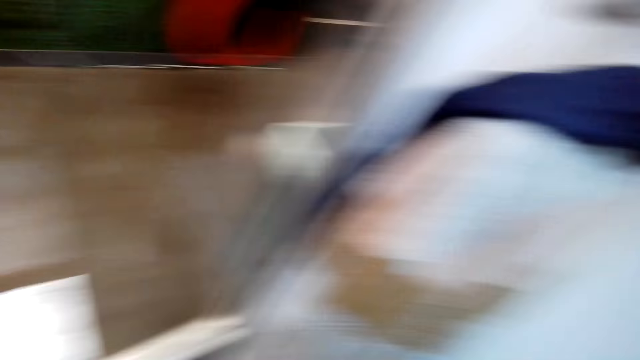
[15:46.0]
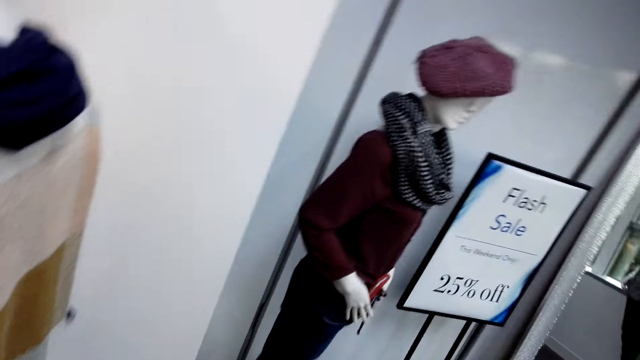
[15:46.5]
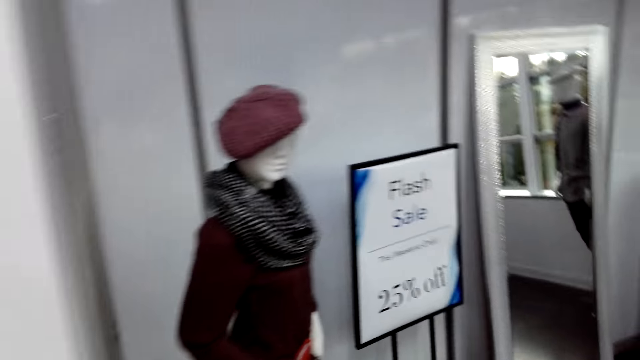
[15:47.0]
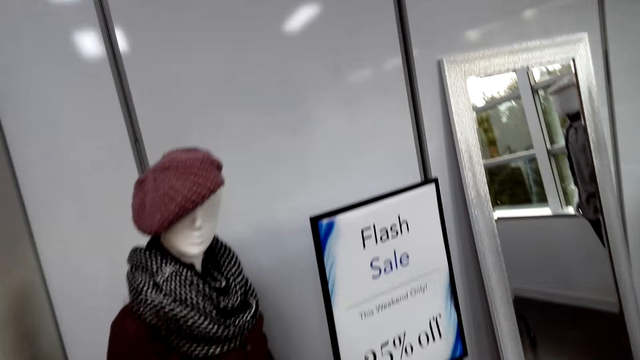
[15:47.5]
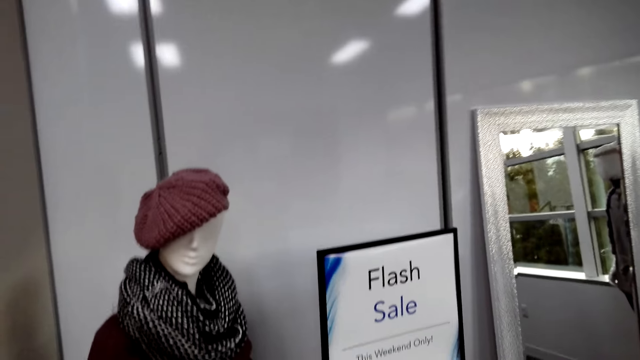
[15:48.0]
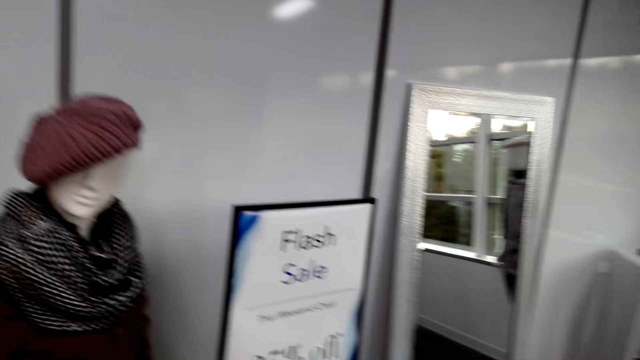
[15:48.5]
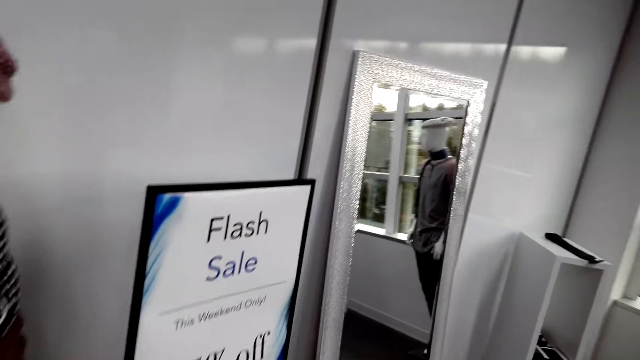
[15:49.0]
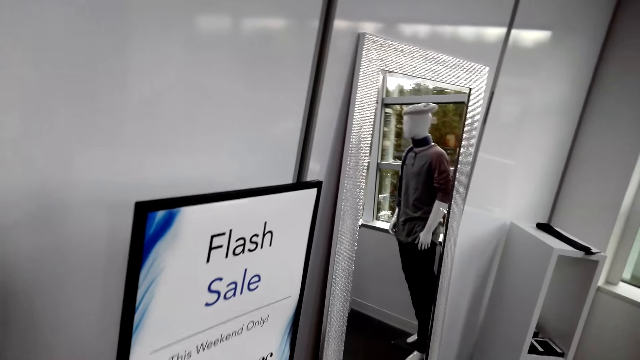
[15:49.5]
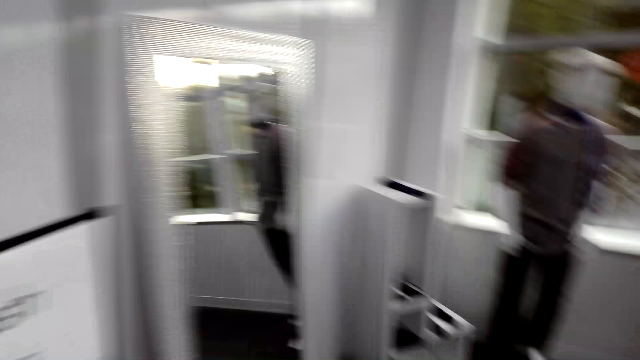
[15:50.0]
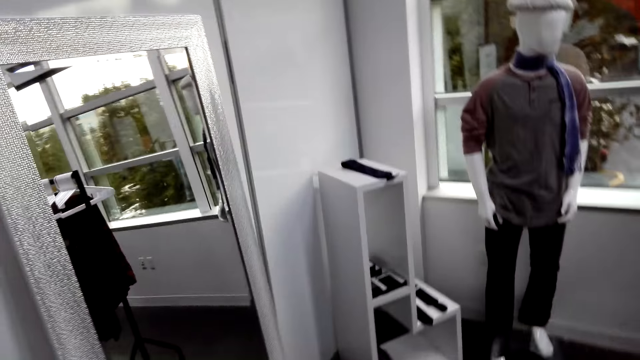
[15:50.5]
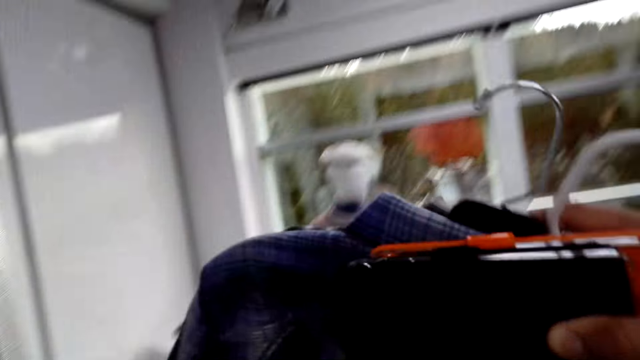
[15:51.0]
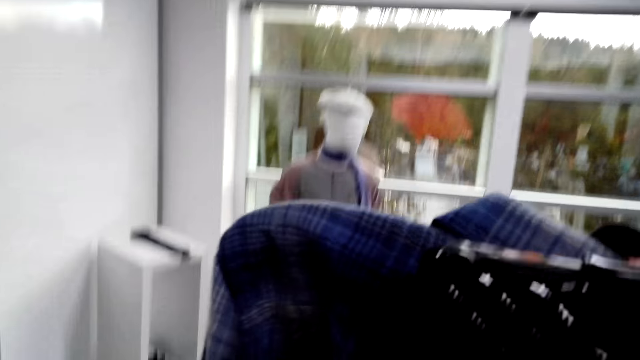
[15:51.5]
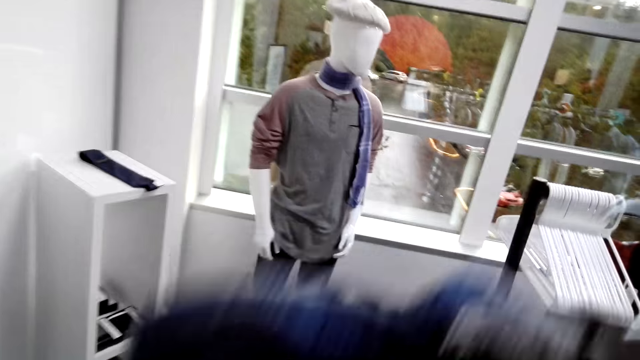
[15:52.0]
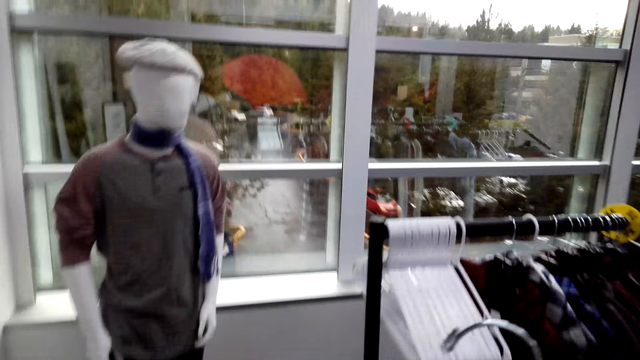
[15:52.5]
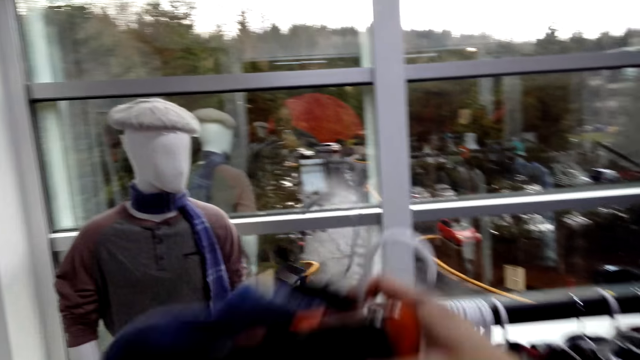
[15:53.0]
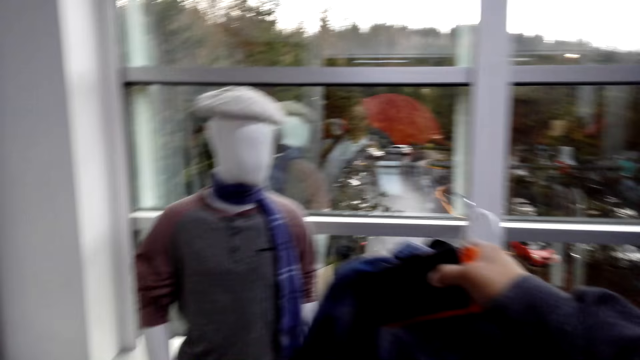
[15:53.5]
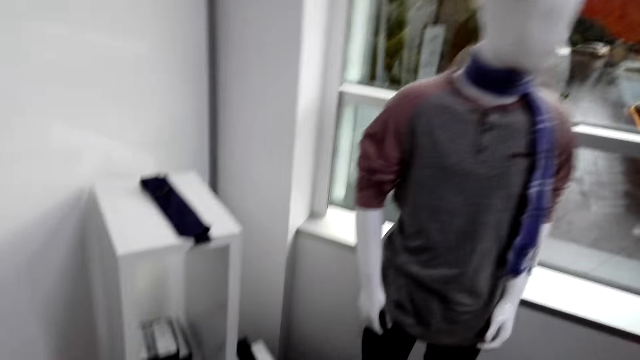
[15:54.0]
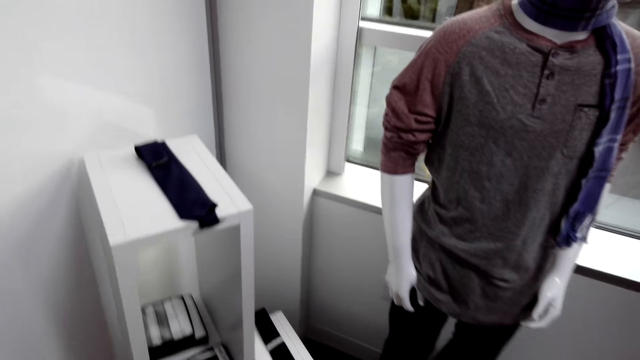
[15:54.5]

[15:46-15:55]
The camera wearer walks, looks around. They gaze at a sign. They lift shirts and purses. They hold the wallet, hold the clothes. They lean on the hanger stand with the shirts and purses.

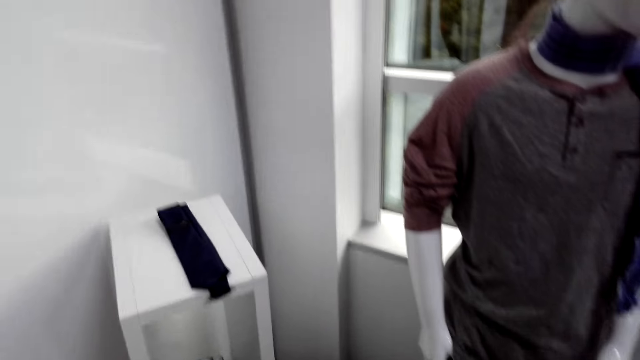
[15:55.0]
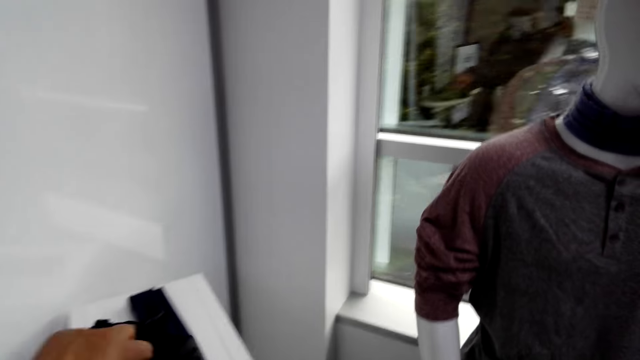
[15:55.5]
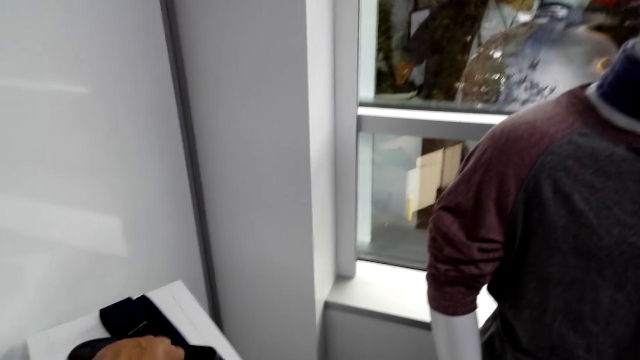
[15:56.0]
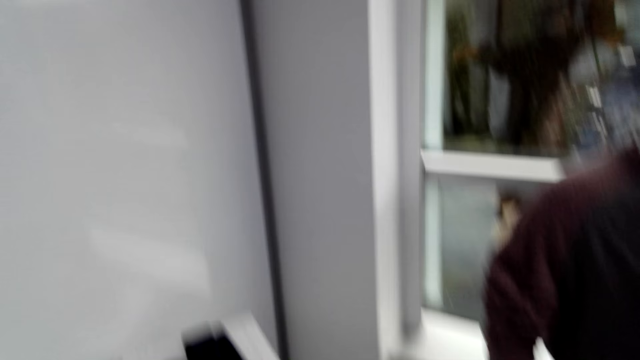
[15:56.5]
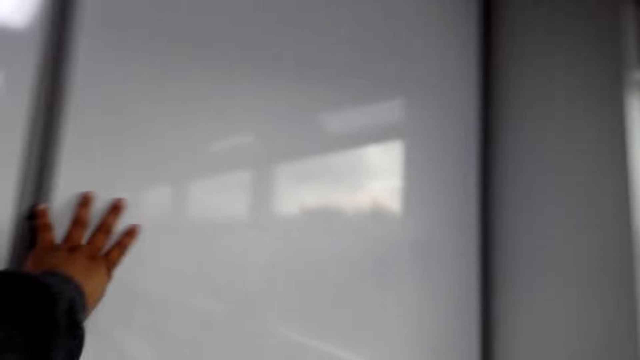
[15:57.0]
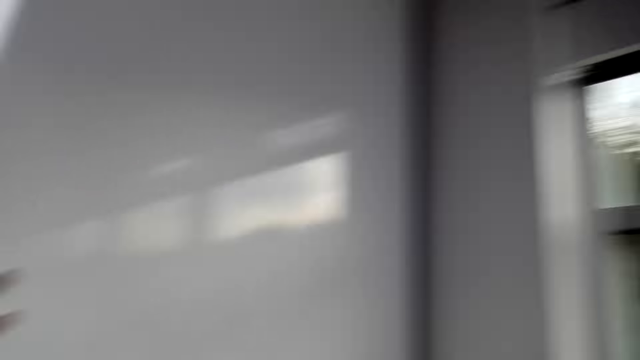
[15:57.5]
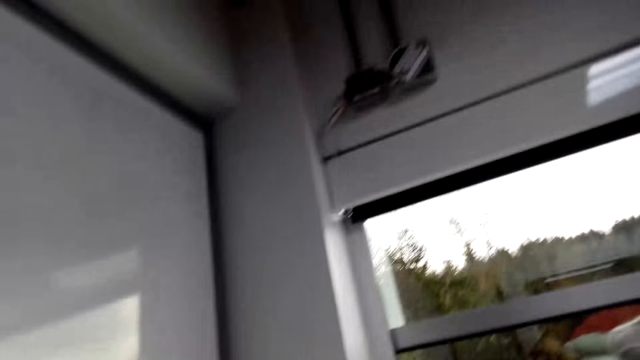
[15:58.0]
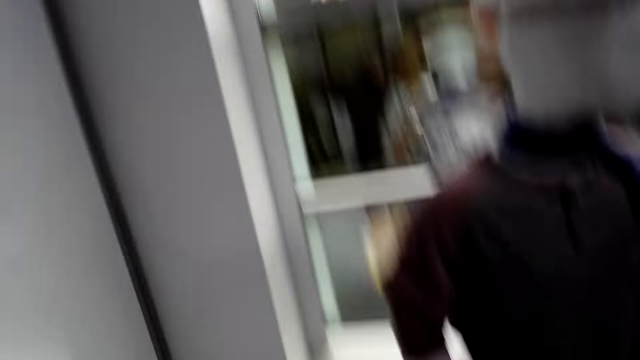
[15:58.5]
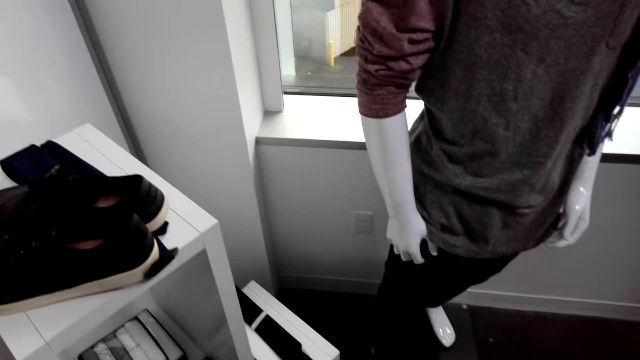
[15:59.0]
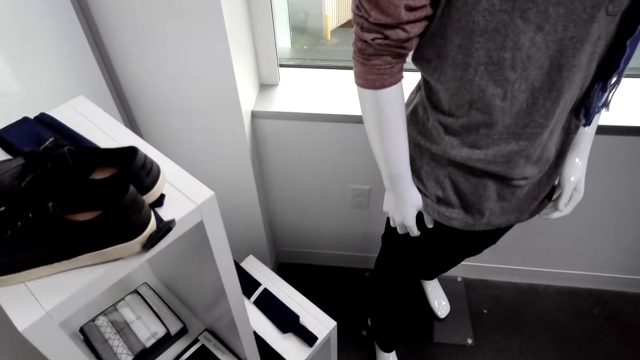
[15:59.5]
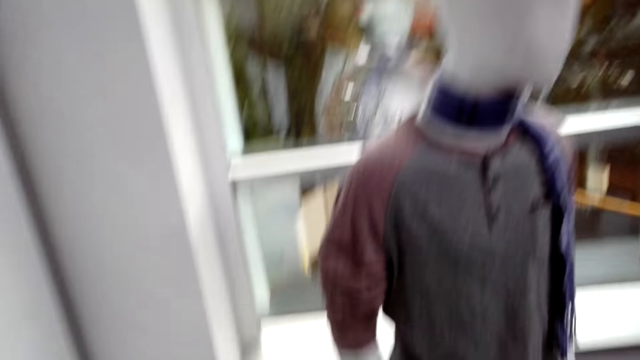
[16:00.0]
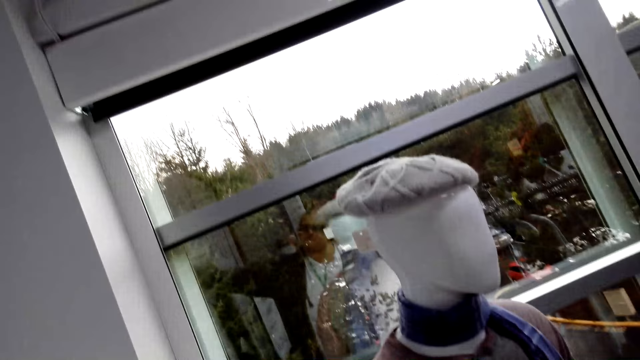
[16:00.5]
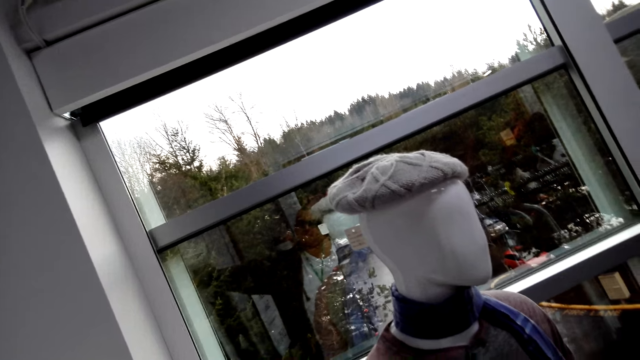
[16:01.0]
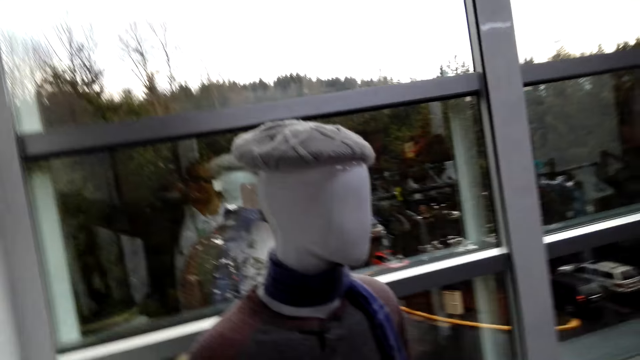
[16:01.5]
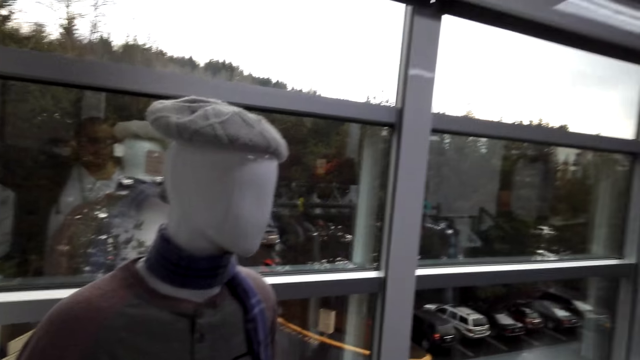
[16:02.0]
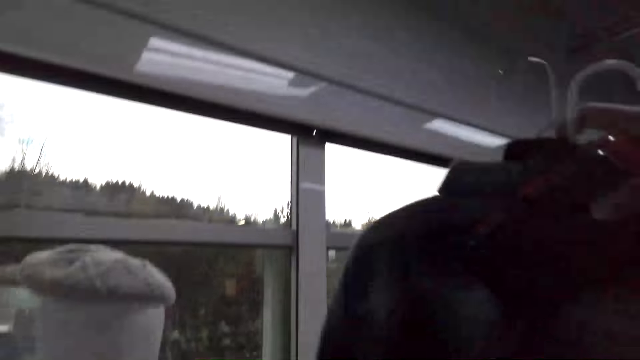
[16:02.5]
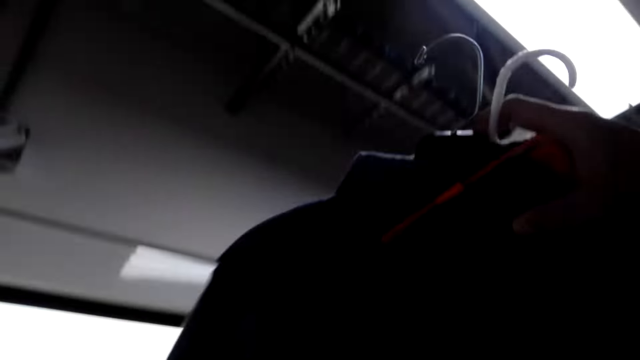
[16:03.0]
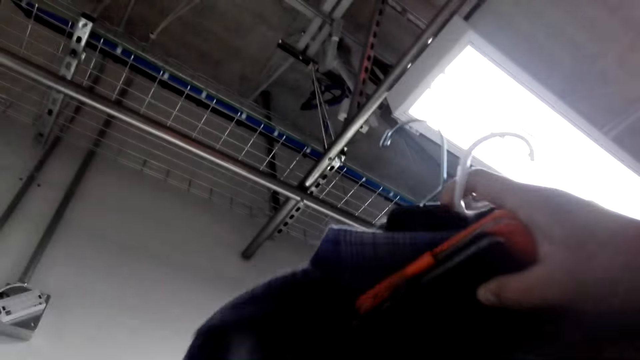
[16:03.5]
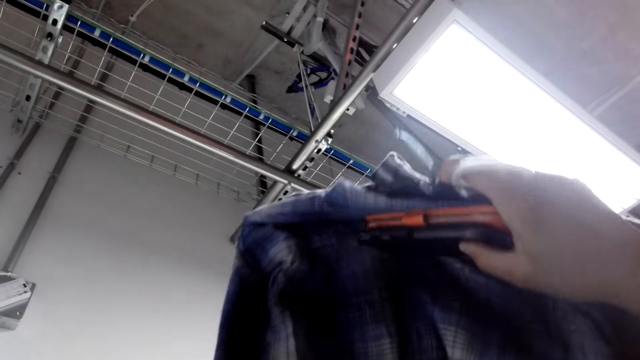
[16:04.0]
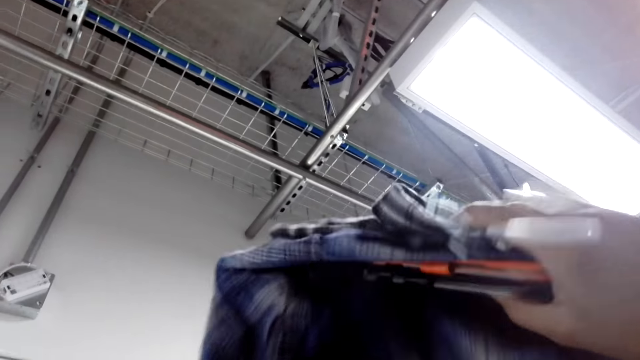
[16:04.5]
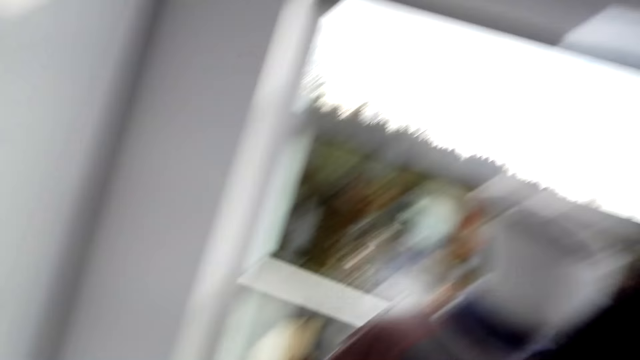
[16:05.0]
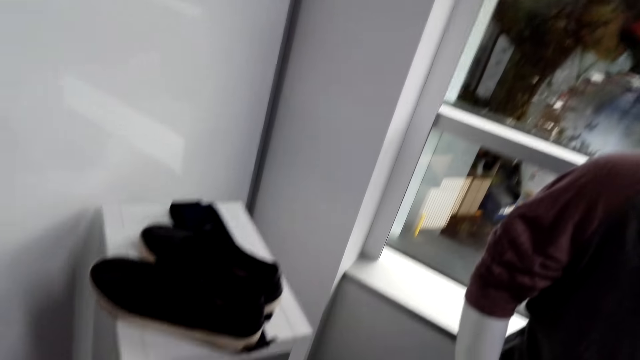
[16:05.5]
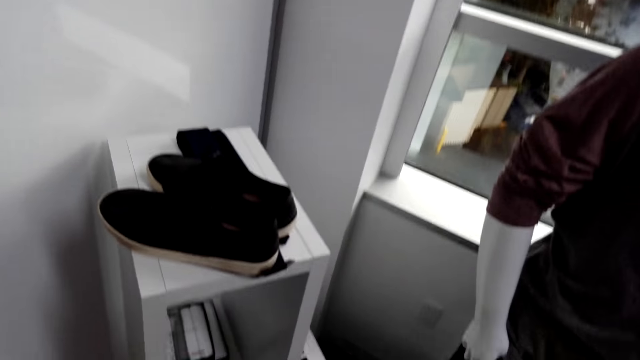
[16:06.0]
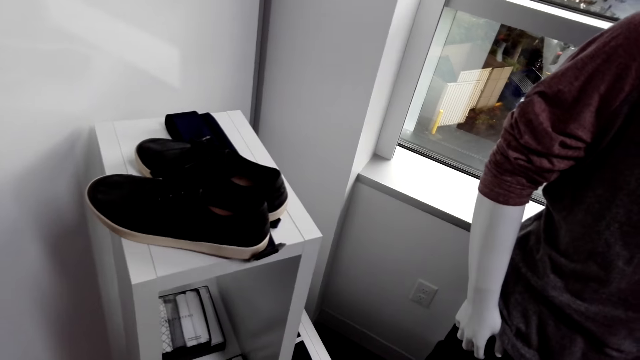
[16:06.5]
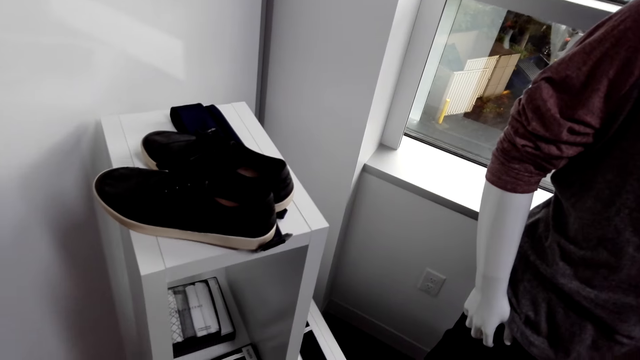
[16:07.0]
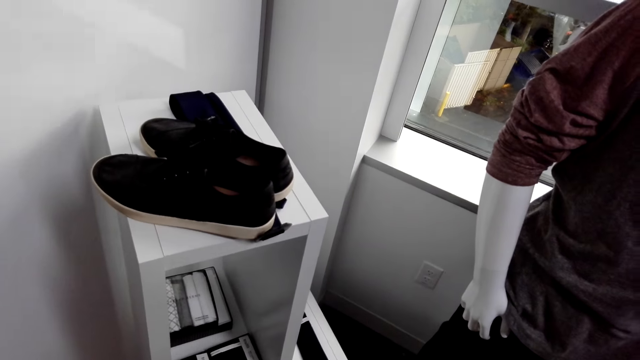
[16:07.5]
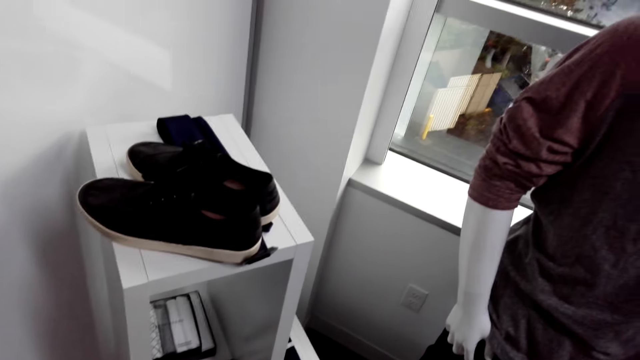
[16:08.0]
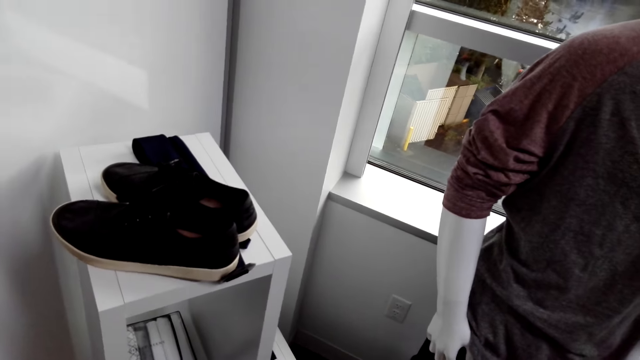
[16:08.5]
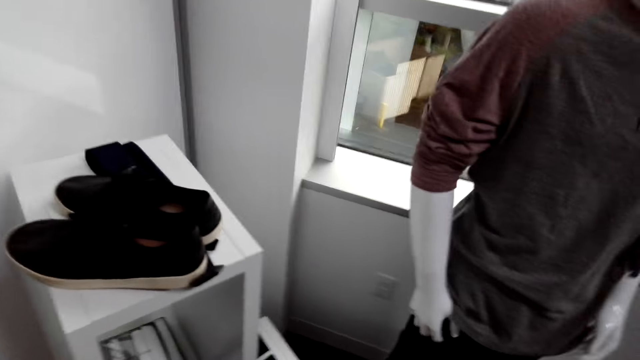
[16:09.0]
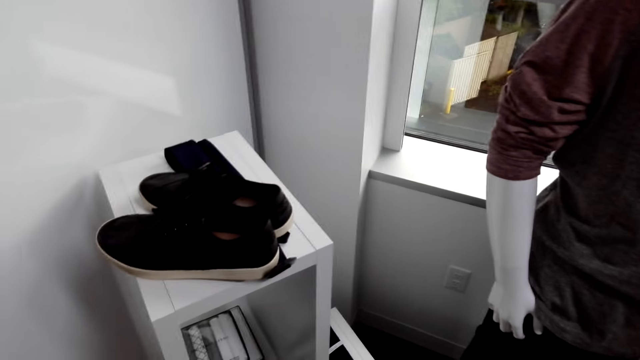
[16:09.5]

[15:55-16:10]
The camera wearer puts a pair of shoes on the rack. They look around. They touch the wall. They lift shirts and purses. They look at the wallet, look at the clothes. They gaze at the pair of shoes, pause. They look around.
